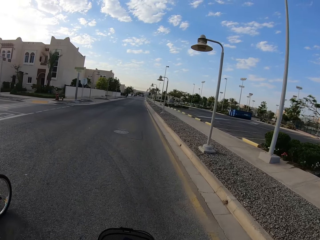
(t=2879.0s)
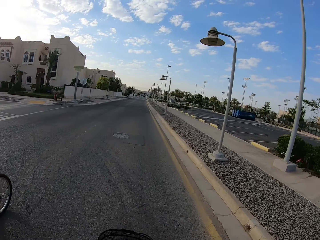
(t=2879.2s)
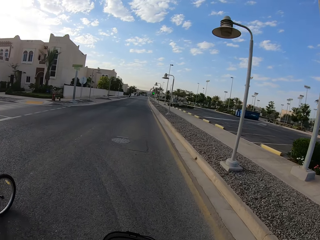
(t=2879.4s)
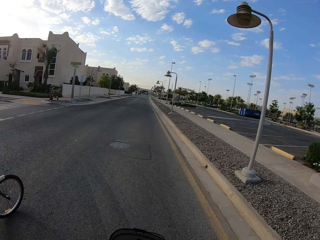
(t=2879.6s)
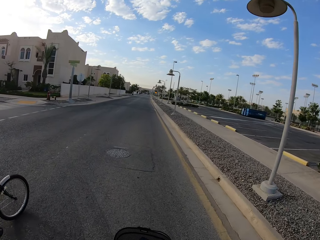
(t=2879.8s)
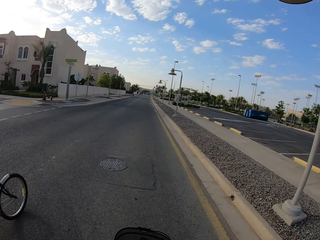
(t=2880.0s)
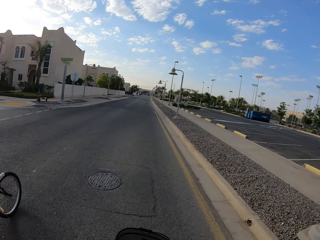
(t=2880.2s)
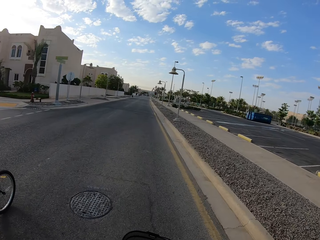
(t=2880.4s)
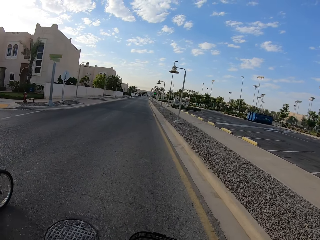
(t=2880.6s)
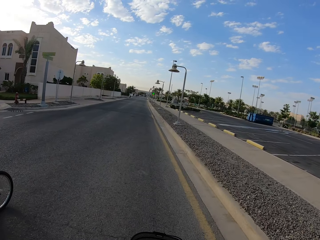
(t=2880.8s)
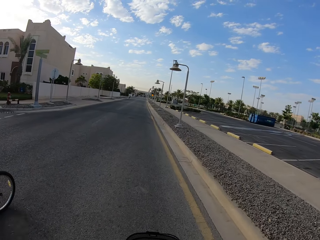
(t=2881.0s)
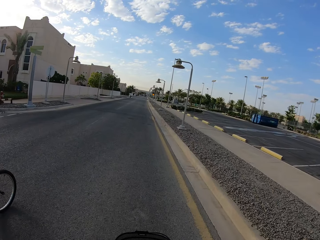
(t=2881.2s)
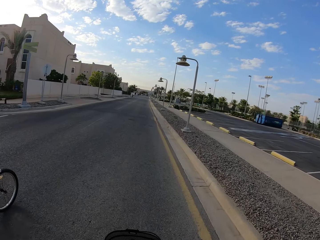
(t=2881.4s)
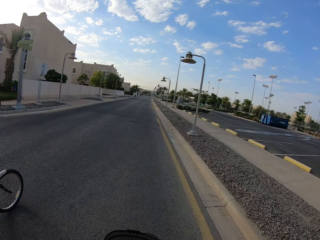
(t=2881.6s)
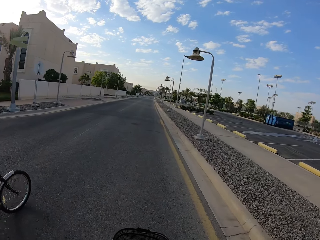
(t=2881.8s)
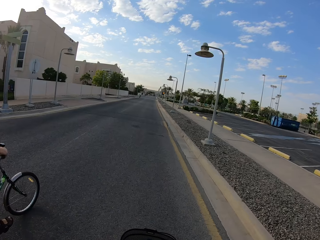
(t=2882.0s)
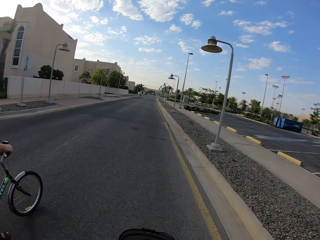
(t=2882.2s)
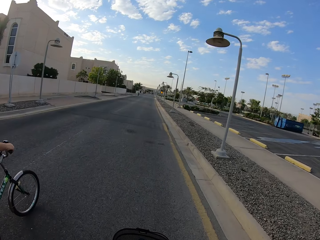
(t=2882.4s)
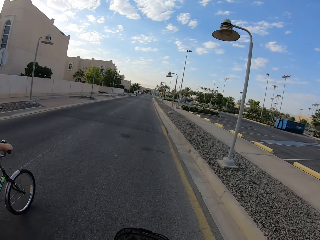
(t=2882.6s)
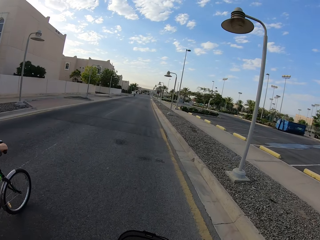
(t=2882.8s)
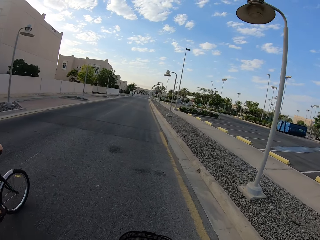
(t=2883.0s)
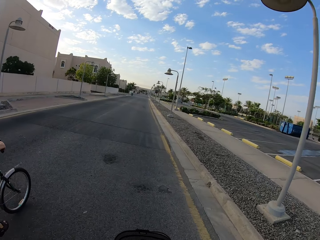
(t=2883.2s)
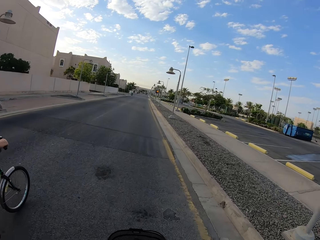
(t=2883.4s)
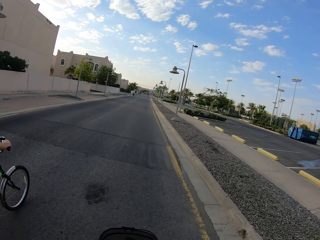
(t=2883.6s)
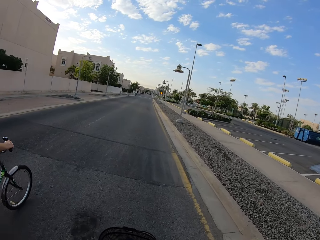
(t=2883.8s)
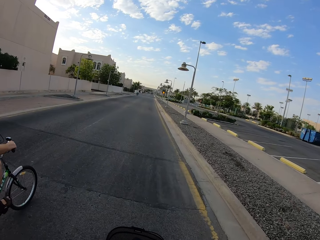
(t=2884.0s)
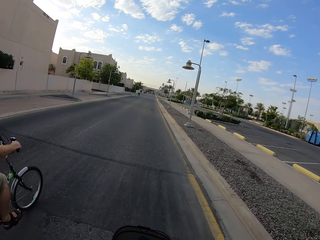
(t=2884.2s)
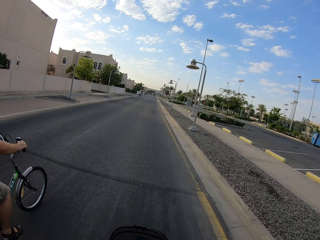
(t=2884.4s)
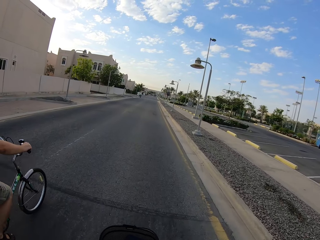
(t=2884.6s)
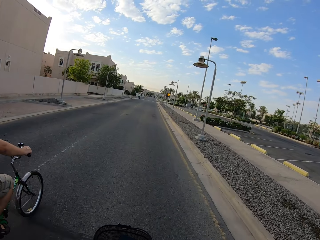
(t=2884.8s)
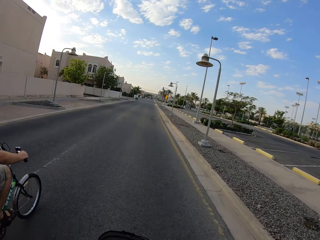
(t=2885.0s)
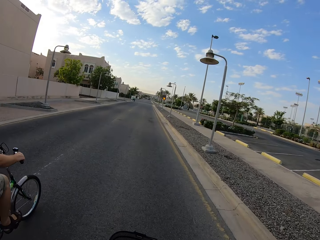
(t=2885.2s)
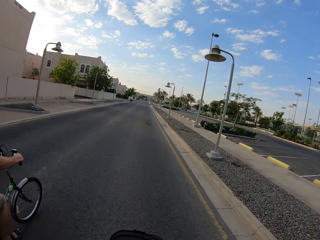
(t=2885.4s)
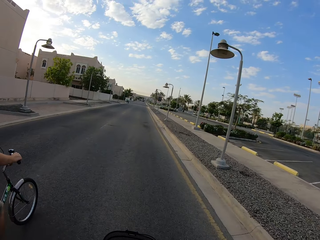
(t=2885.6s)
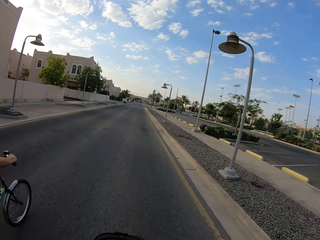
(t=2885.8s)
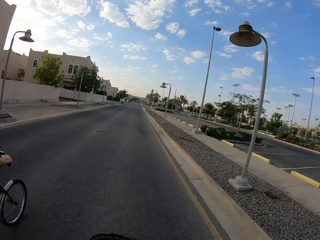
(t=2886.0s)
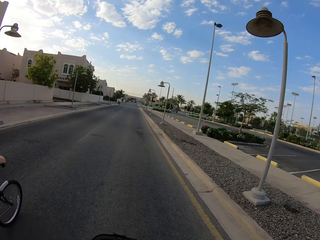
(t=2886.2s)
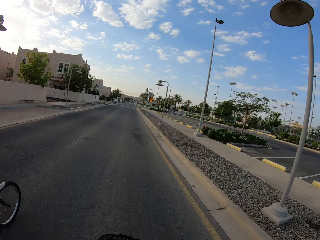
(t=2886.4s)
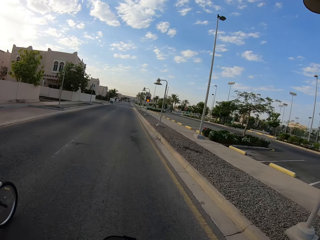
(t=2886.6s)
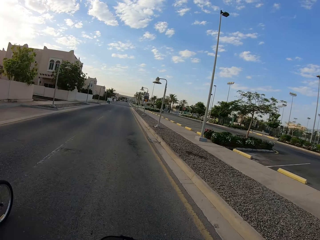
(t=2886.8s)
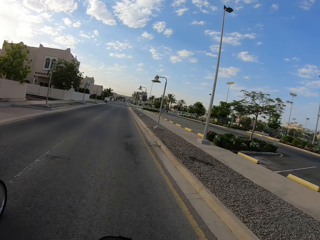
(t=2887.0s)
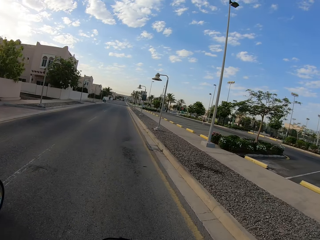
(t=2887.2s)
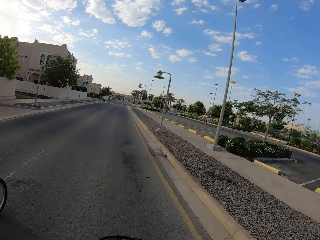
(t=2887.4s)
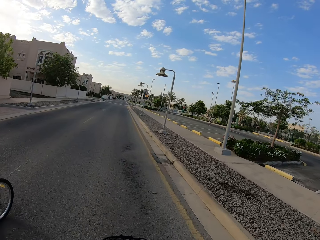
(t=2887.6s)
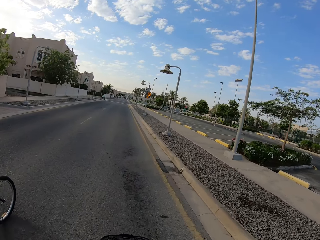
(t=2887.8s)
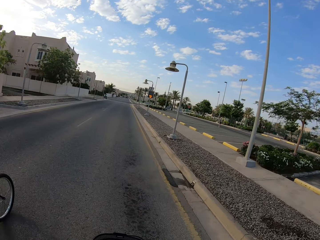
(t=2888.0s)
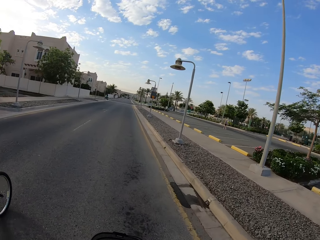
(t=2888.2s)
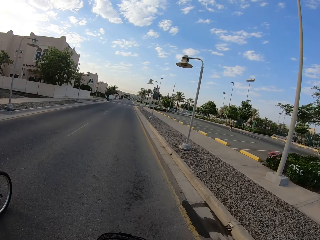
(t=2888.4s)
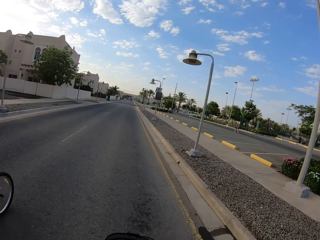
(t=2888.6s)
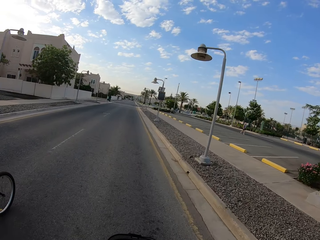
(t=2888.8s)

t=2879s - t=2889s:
A cyclist cycles on the road. The camera wearer cycles on the road.

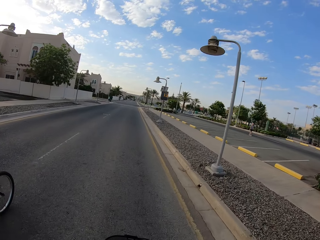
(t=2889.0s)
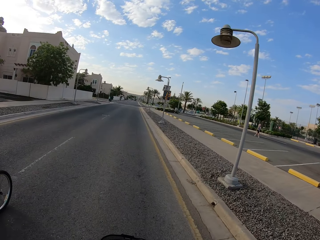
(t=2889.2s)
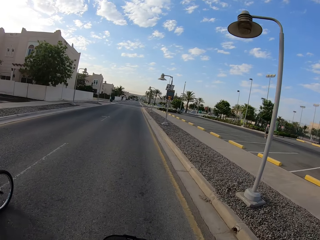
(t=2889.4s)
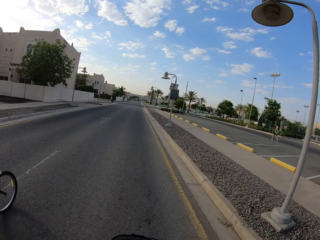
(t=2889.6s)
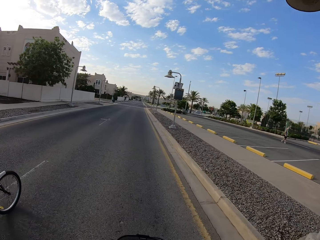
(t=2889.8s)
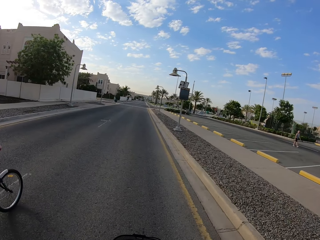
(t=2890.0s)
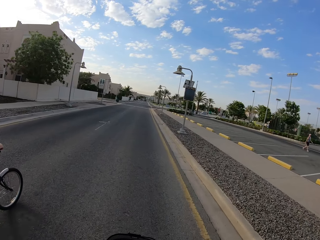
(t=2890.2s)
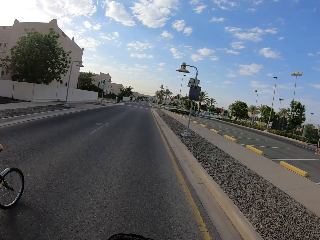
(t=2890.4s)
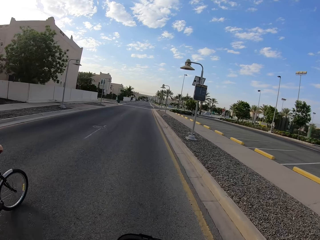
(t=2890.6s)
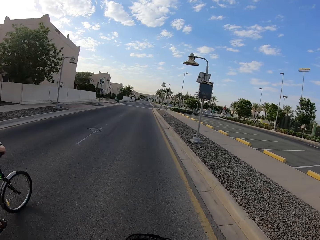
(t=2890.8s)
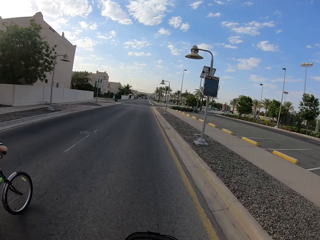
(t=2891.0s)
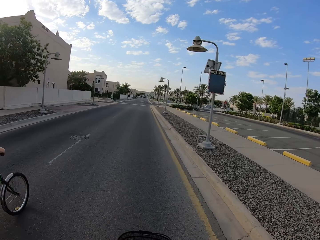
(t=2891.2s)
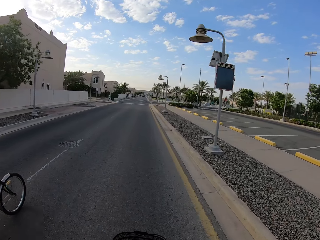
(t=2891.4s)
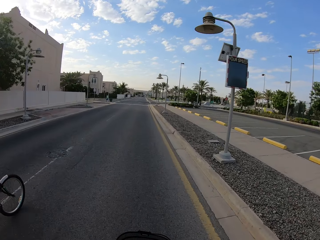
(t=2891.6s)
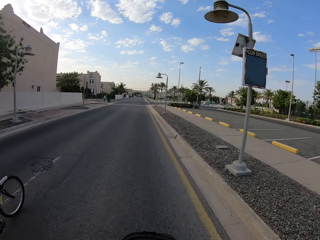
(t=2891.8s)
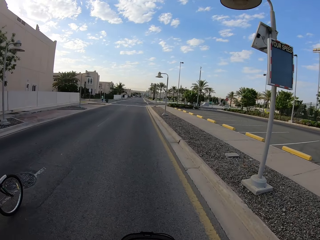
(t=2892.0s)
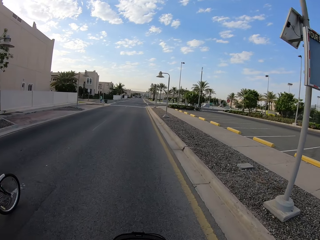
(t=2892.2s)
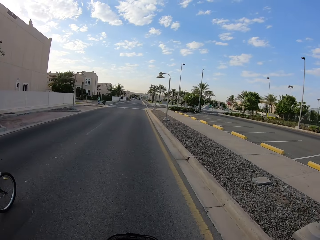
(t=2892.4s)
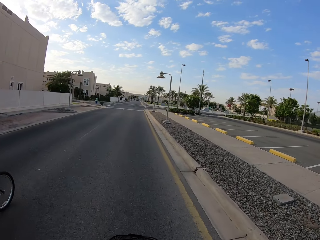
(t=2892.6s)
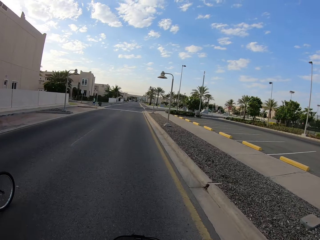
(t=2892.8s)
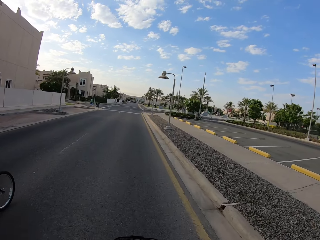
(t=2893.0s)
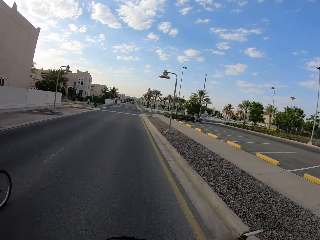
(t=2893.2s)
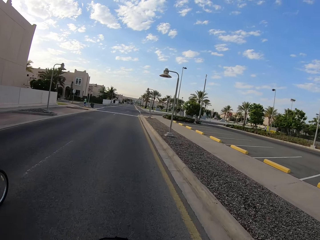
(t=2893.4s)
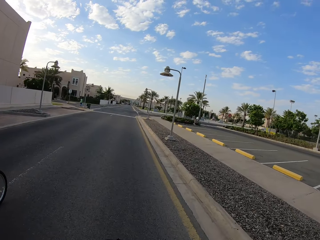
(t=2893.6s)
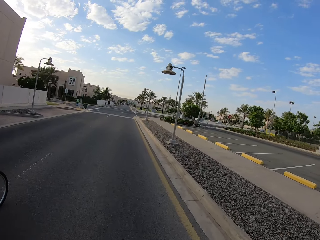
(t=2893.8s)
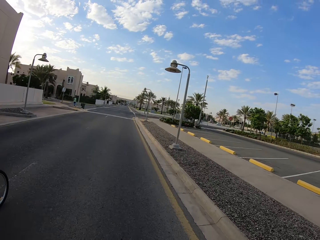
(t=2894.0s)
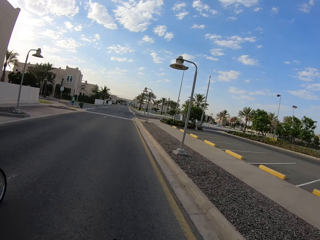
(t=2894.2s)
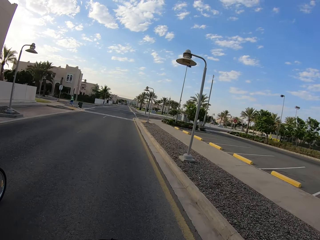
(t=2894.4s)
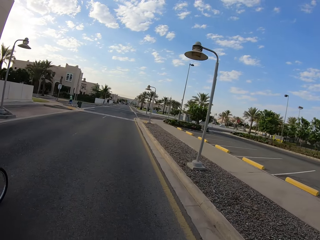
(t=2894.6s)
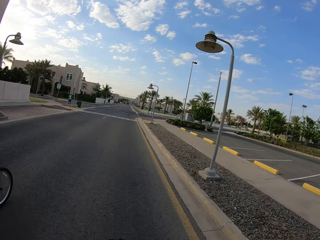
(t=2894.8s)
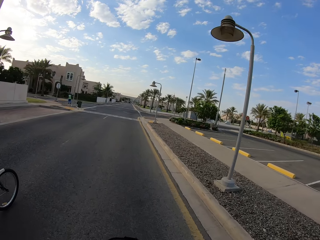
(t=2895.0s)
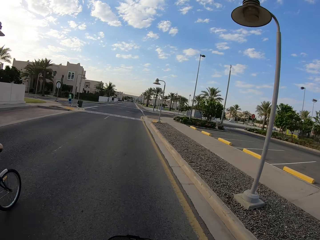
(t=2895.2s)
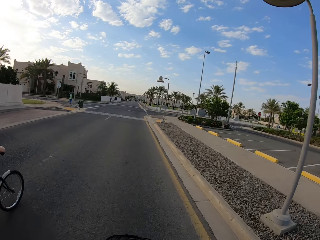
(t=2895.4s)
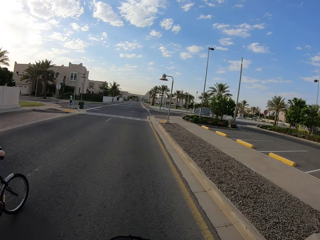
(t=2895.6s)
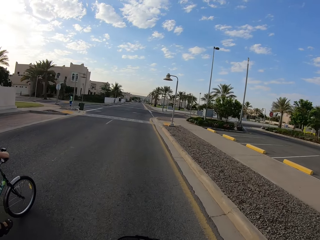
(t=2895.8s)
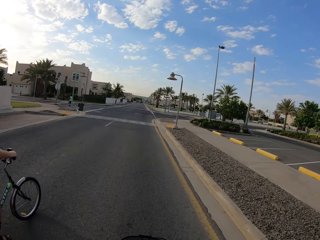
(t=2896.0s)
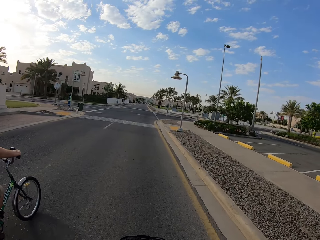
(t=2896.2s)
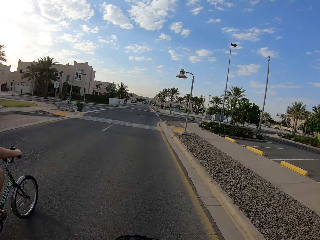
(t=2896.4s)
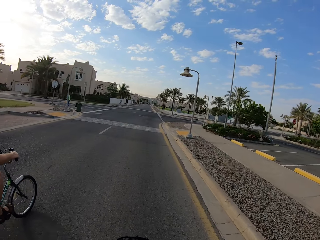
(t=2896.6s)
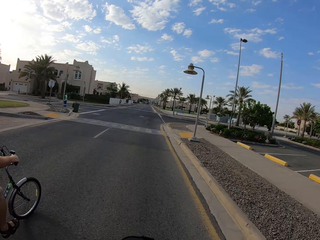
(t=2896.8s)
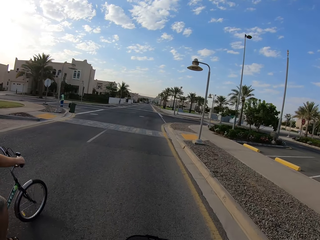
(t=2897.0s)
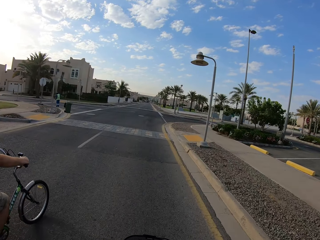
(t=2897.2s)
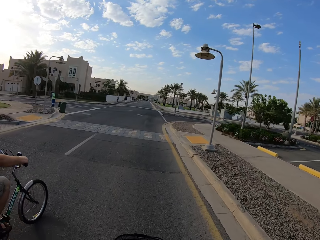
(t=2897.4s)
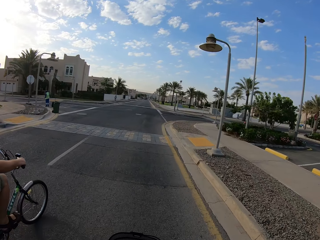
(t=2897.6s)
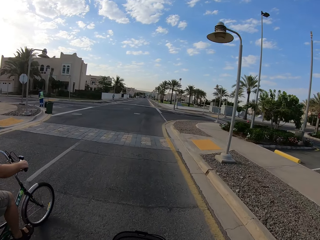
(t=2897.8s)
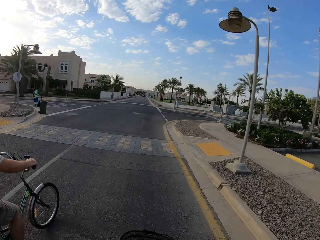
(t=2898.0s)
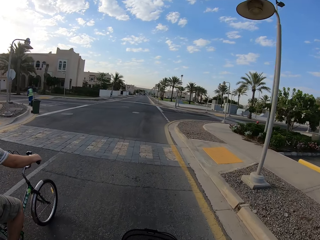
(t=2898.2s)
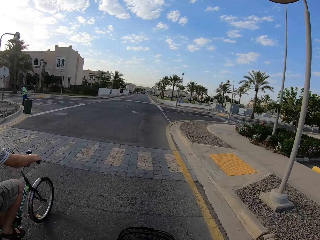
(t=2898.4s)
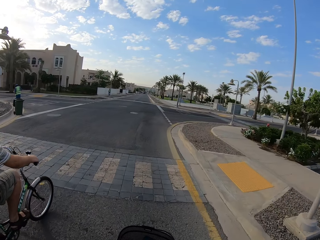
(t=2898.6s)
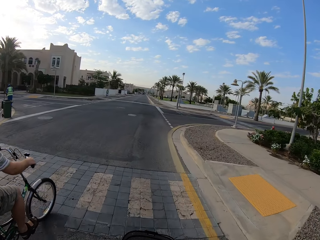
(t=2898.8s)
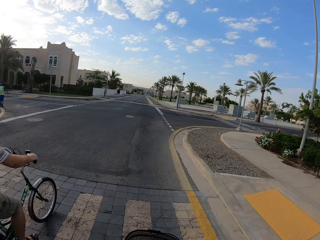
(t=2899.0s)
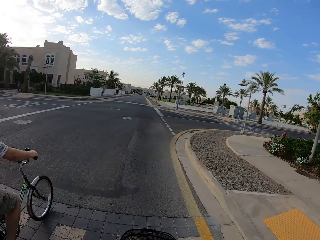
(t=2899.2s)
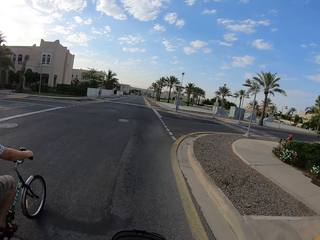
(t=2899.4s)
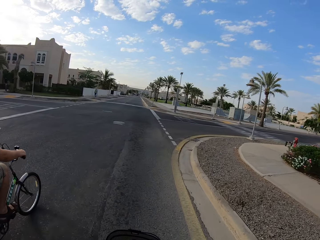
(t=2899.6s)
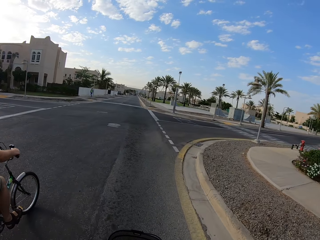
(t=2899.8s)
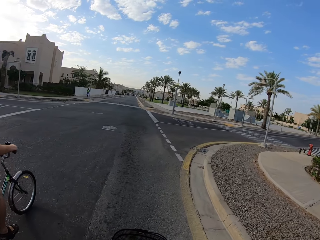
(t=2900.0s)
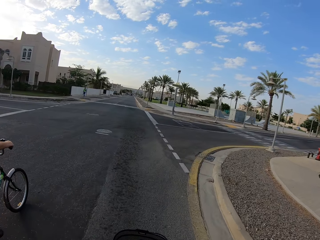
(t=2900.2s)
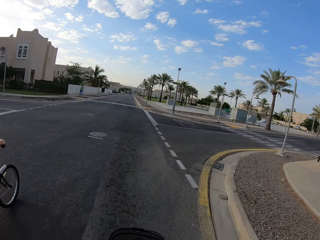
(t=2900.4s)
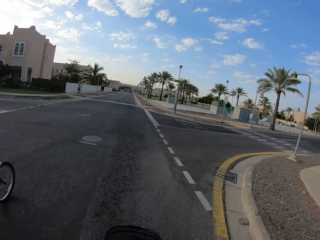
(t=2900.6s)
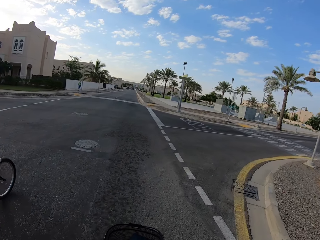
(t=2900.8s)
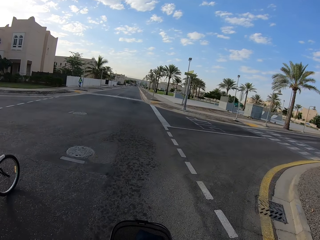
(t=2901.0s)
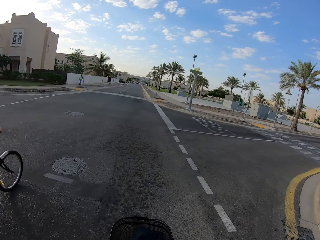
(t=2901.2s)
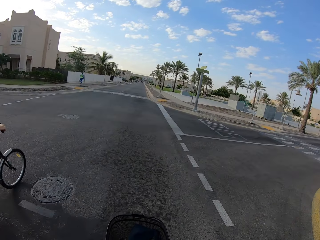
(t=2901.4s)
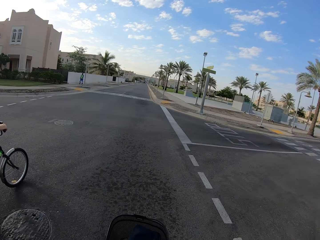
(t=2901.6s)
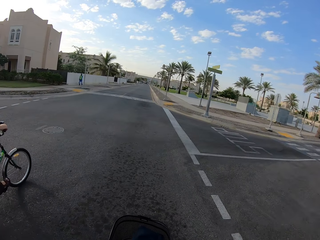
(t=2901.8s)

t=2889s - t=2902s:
A cyclist cycles on the road. The camera wearer cycles on the road. The cyclist cycles on the road.
